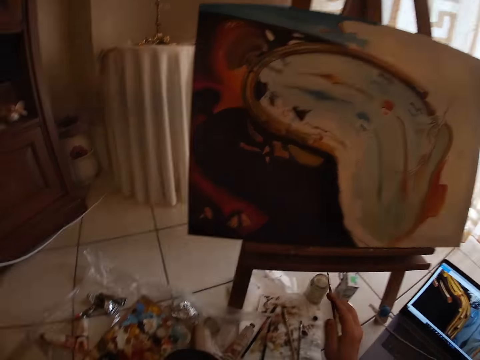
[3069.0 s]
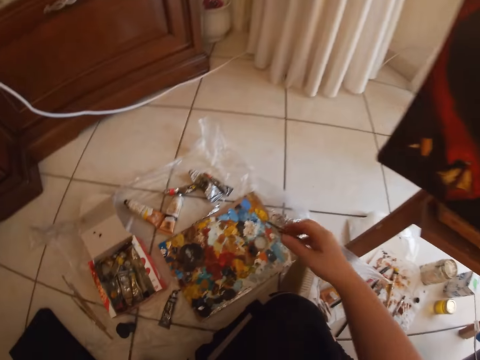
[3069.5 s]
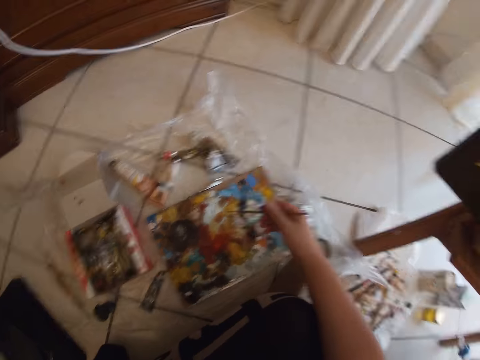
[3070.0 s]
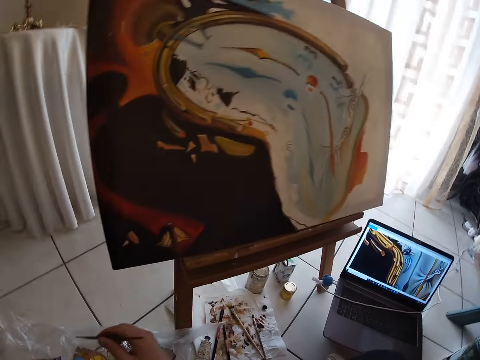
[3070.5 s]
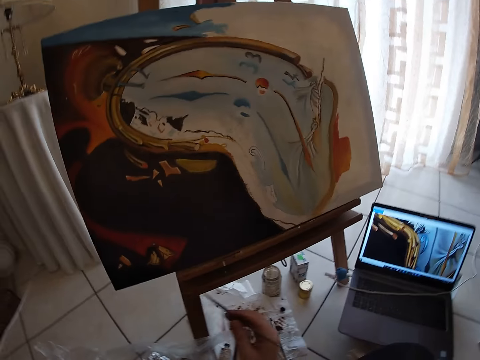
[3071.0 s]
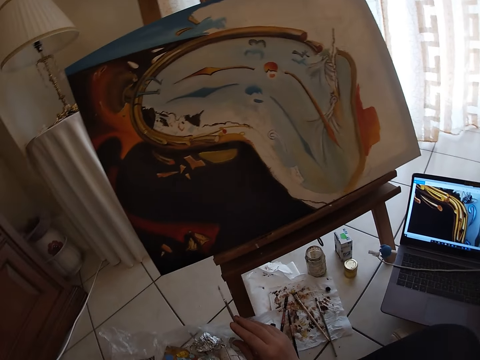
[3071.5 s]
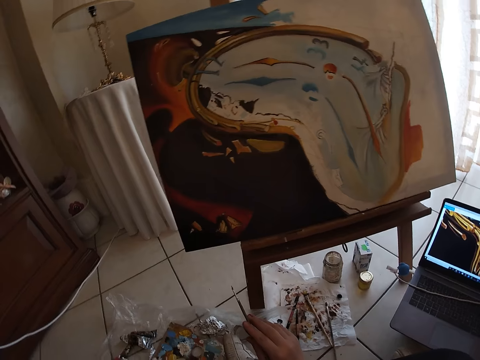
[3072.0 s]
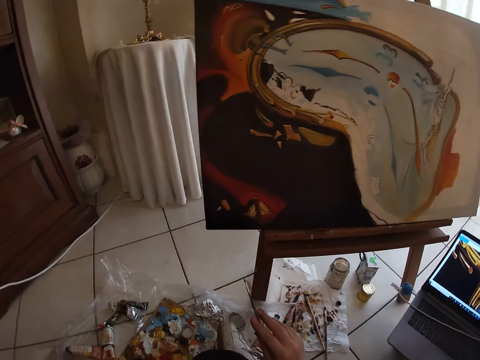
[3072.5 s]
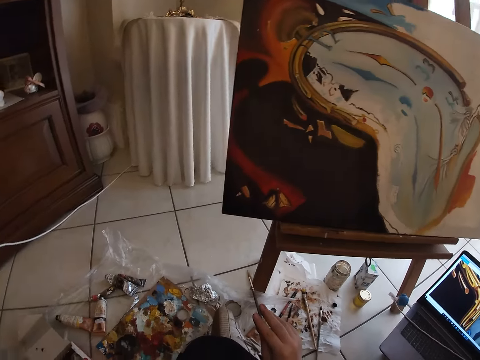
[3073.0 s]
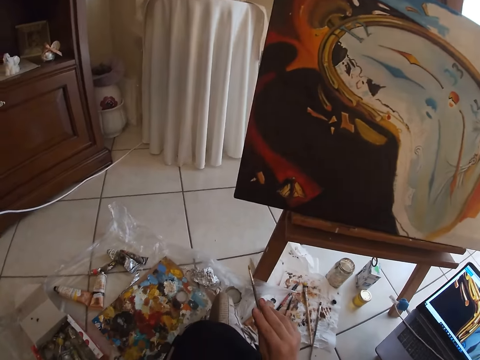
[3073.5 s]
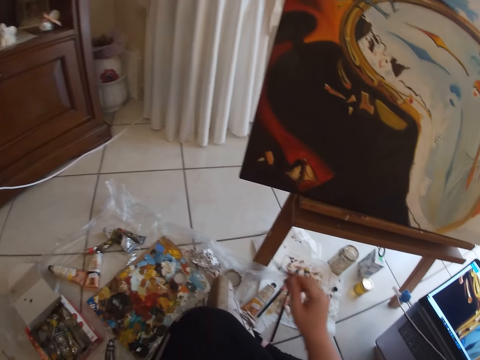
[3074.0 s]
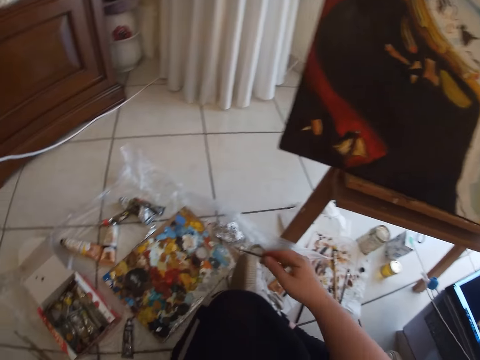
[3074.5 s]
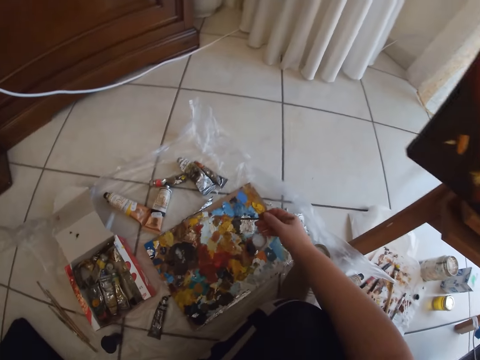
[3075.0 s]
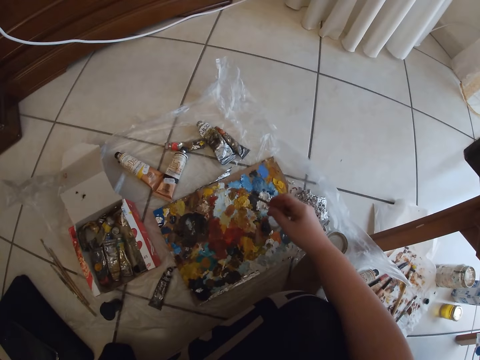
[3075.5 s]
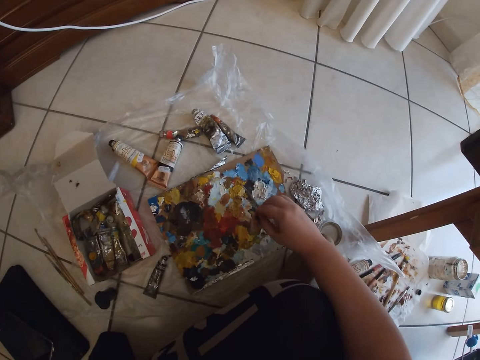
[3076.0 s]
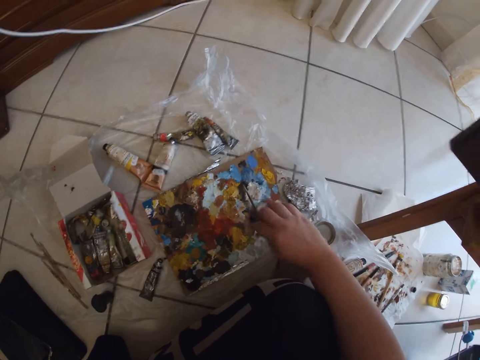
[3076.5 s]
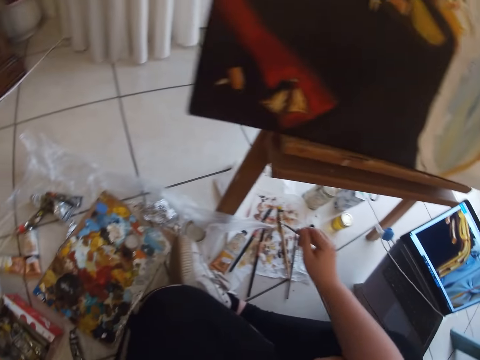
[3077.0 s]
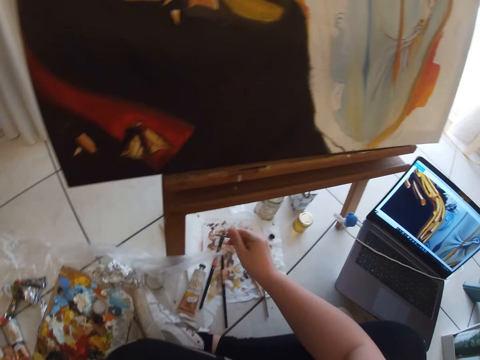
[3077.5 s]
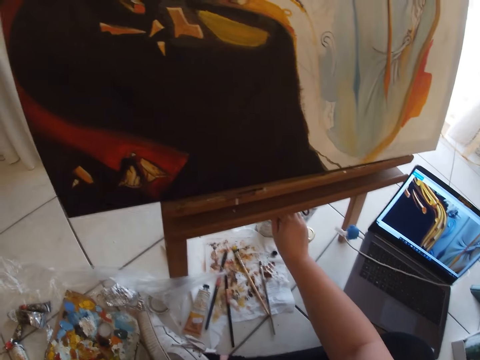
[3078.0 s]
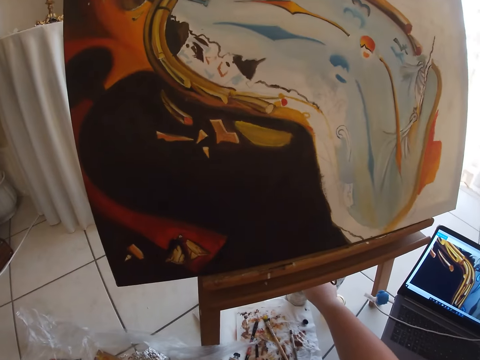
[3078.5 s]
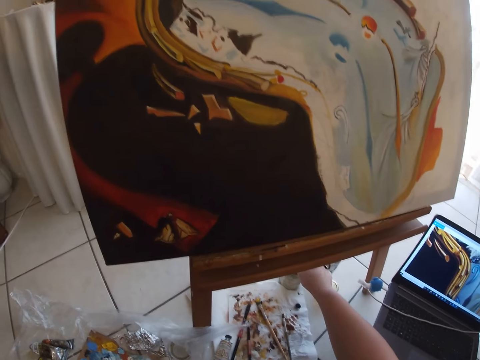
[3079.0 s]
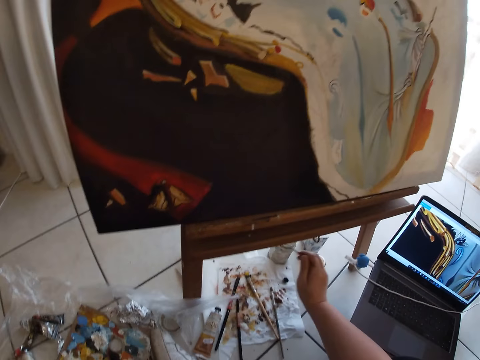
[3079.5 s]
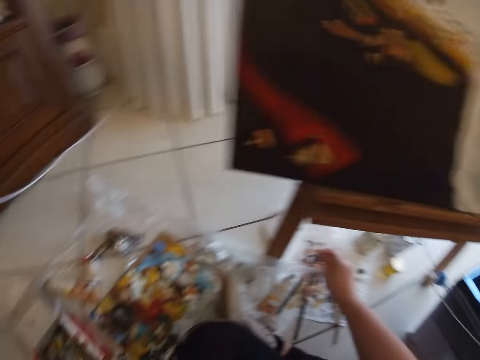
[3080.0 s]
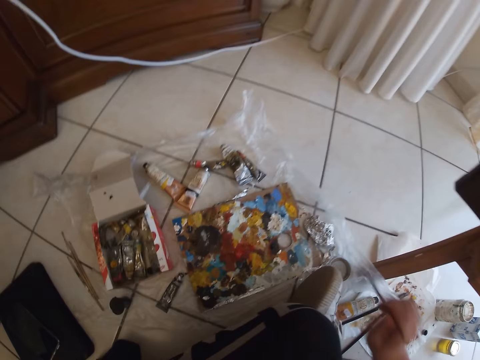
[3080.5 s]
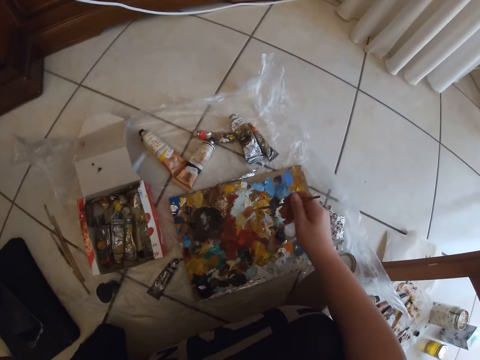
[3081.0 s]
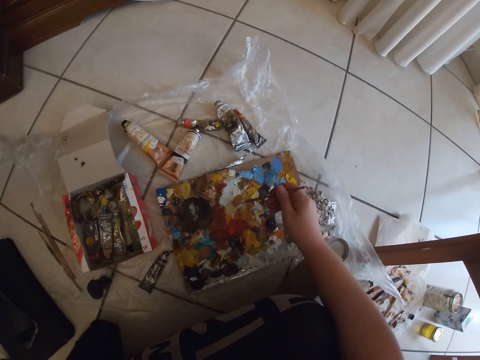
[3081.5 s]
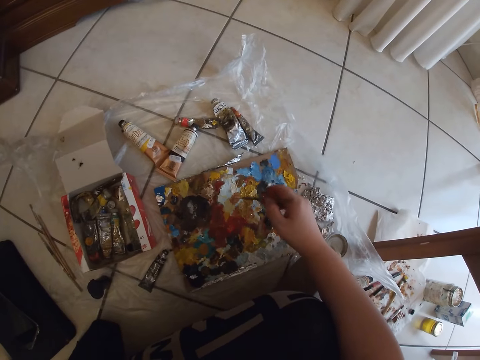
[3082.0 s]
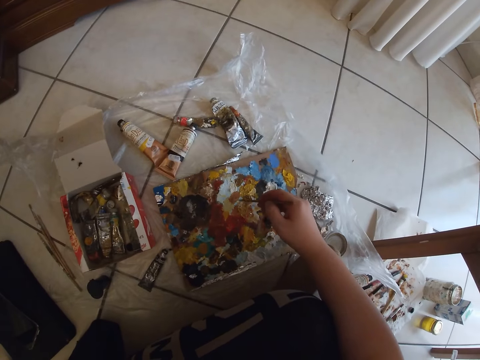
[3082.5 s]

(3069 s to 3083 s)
The camera wearer looks at the painting. He dabs the paint brush on the paint tray on the floor with his right hand. He wipes the paint brush on a paper towel with his right hand. He dips the paint brush into a cup of water on the floor with his right hand. He wipes the paint brush on the paper towel with his right hand. He dabs the paint brush on the paint tray on the floor with his right hand.
